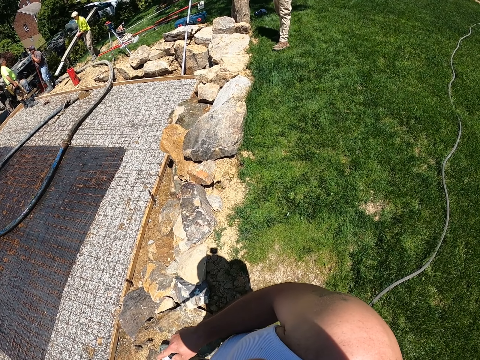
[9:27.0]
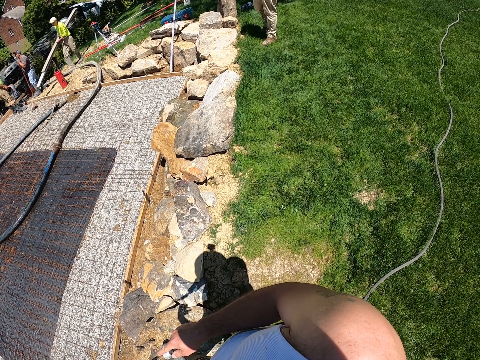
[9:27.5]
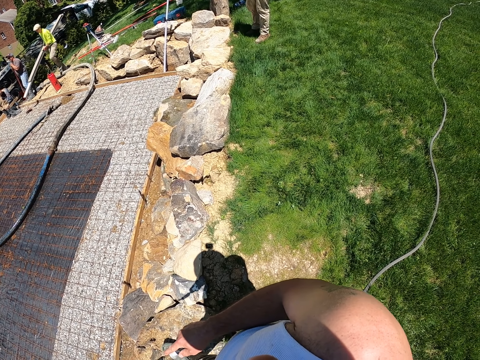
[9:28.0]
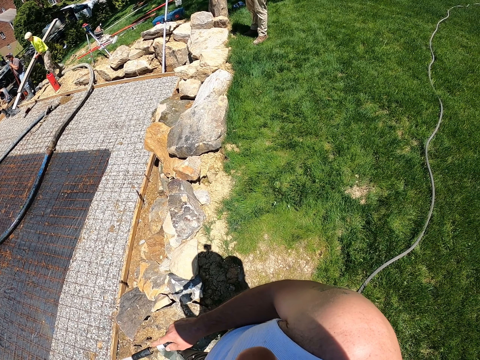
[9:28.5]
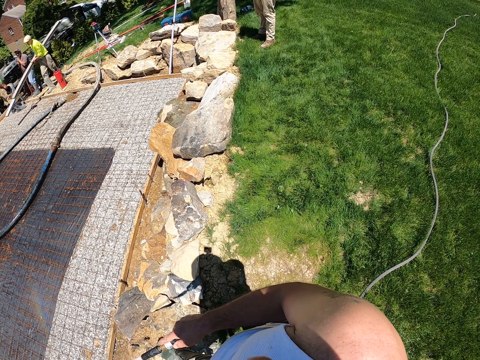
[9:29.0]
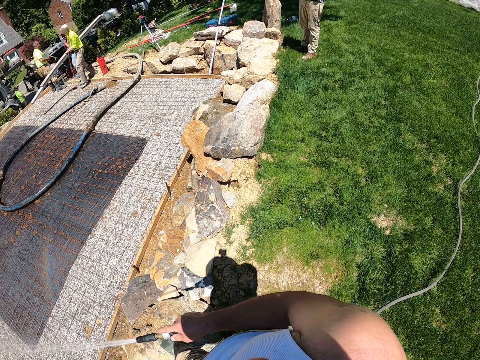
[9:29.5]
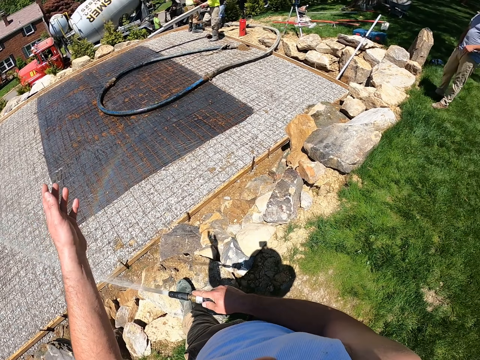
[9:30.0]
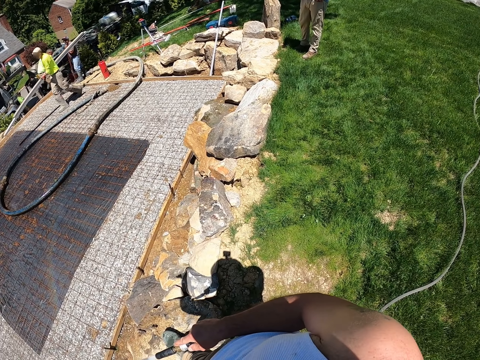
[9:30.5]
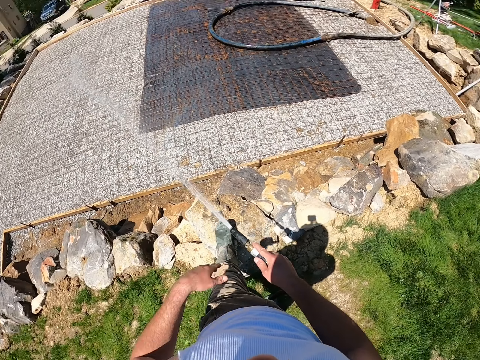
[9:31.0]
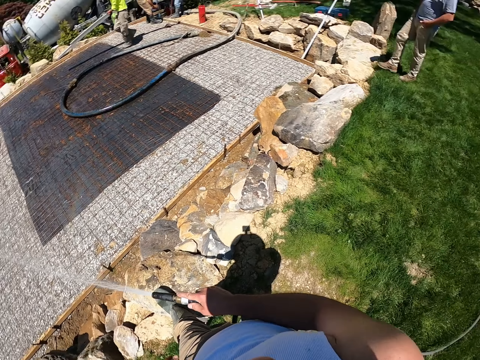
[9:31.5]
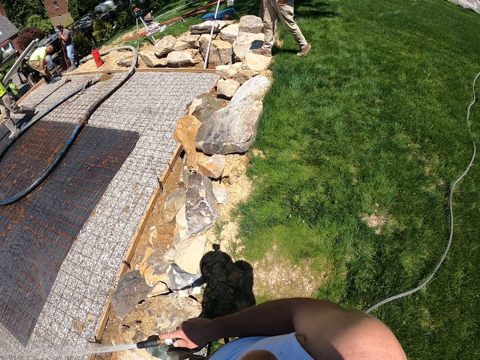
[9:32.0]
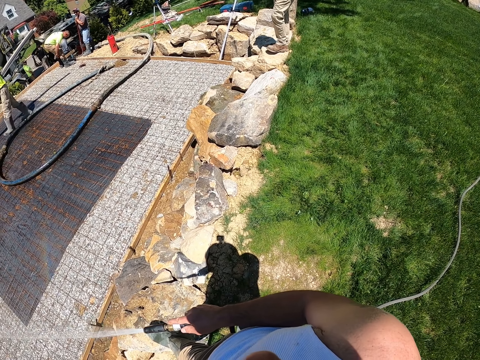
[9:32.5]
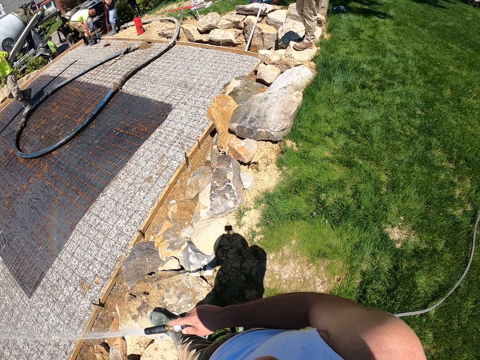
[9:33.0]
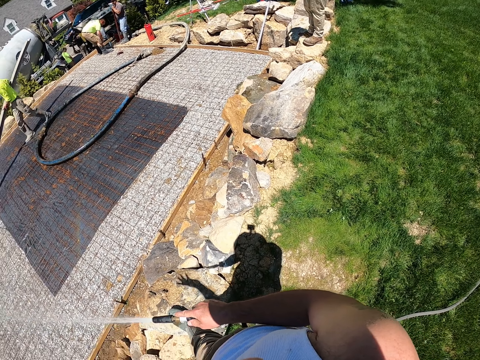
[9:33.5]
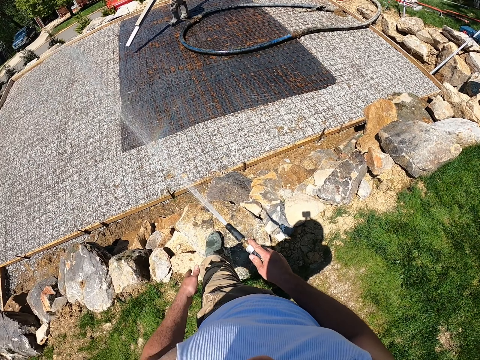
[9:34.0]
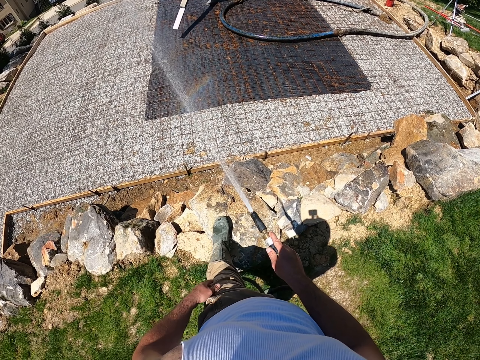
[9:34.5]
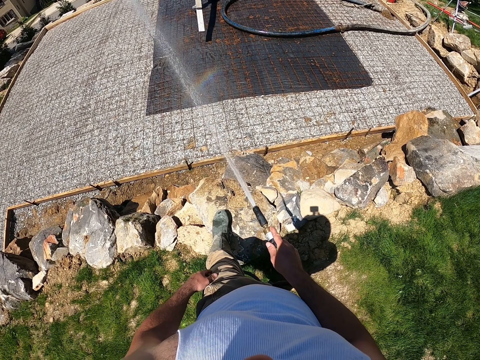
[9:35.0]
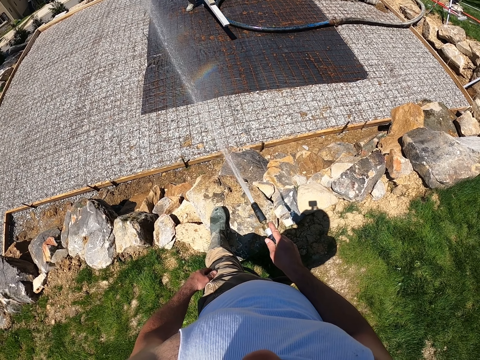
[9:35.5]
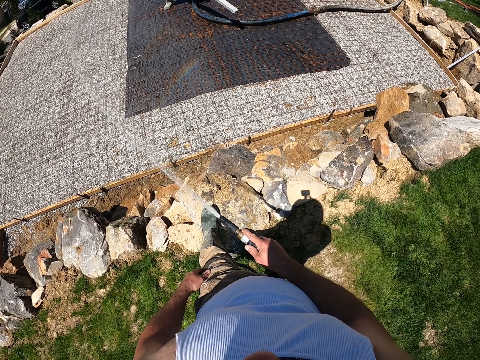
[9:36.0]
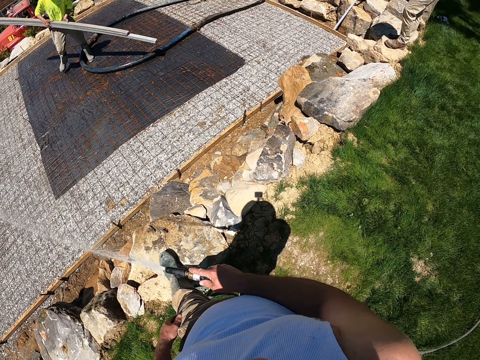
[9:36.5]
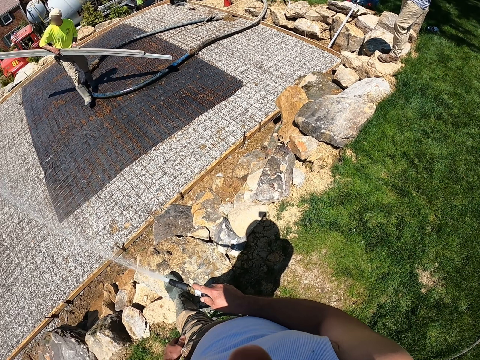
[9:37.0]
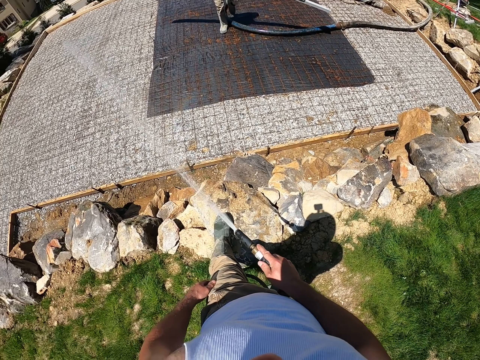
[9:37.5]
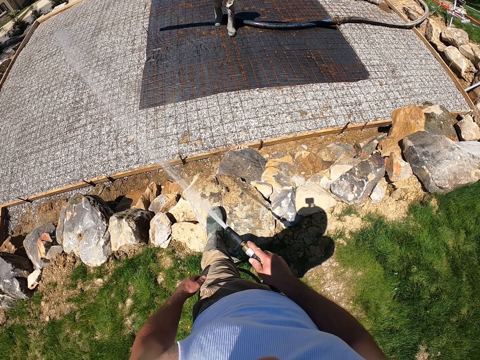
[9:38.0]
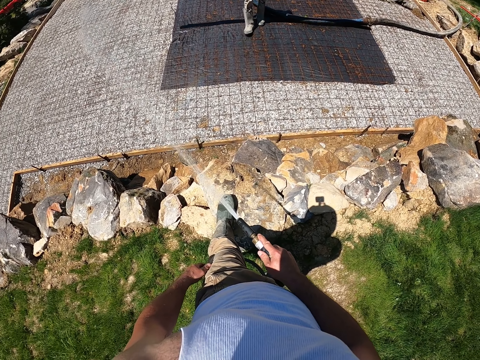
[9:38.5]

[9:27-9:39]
A man walks on the construction site holding metals. Another man walks forward. The camera wearer sprays water on the construction site.

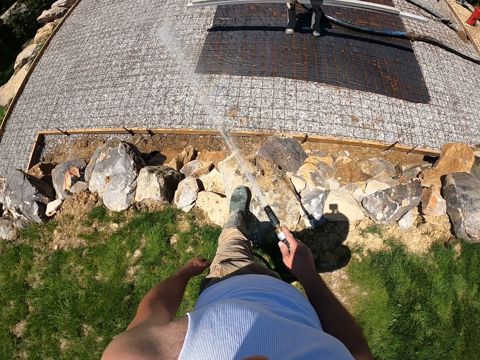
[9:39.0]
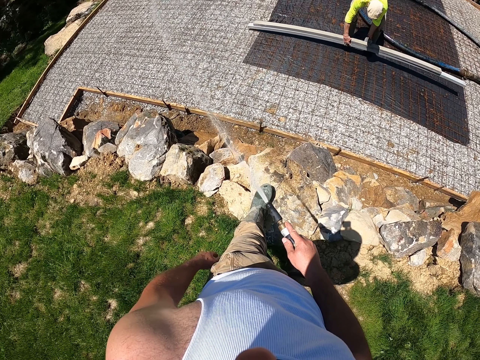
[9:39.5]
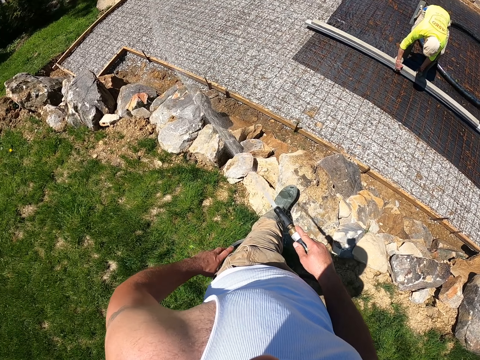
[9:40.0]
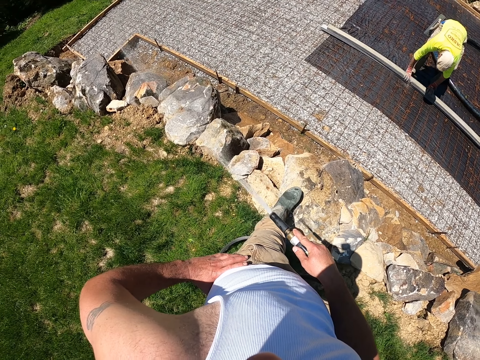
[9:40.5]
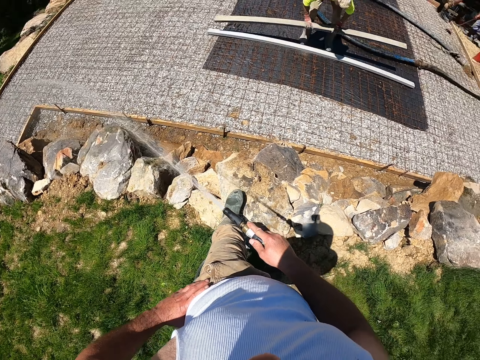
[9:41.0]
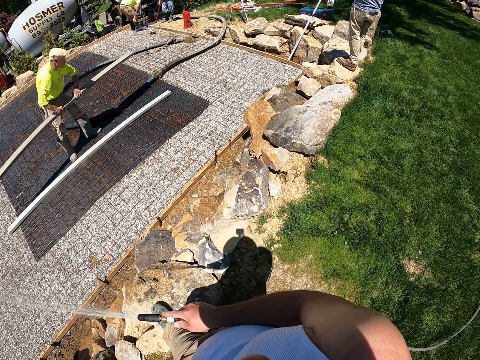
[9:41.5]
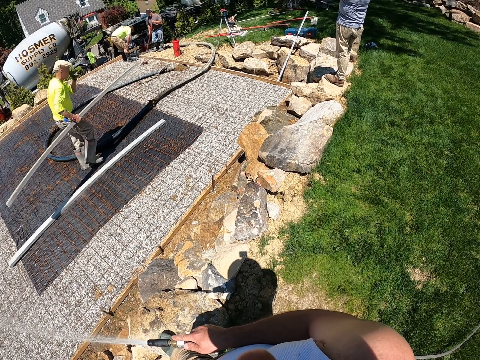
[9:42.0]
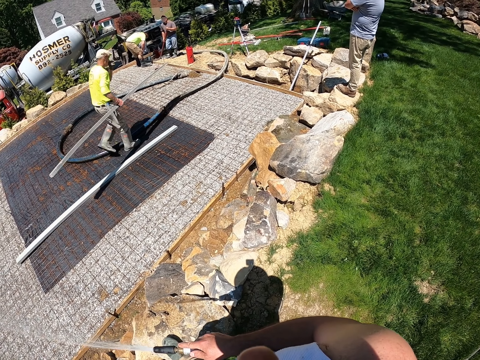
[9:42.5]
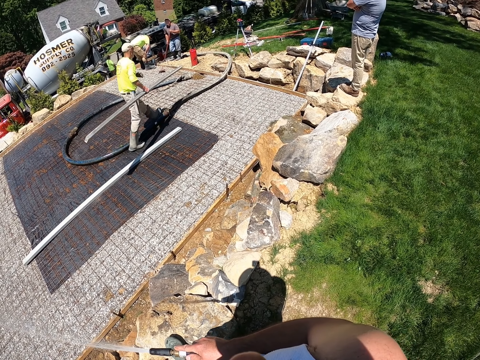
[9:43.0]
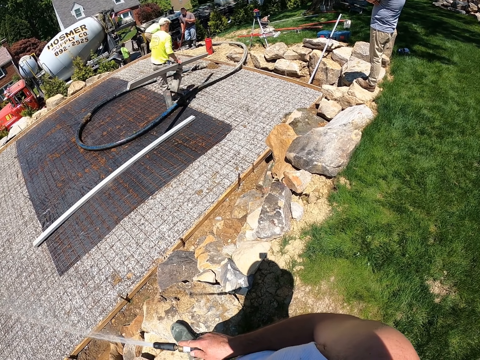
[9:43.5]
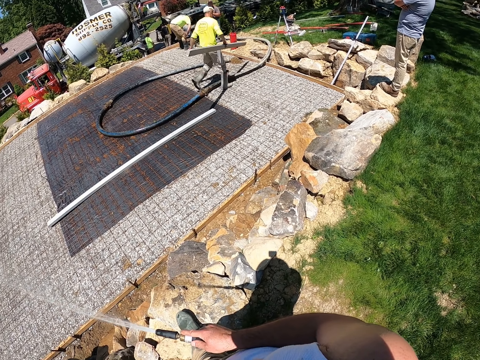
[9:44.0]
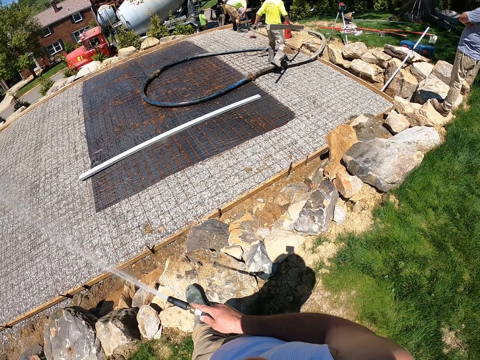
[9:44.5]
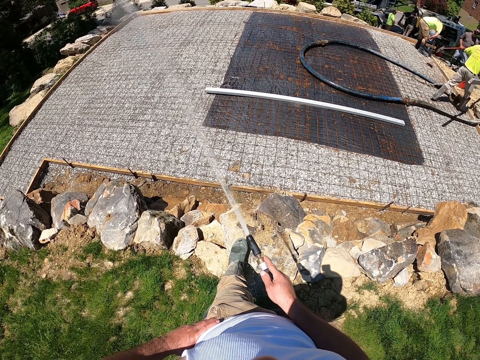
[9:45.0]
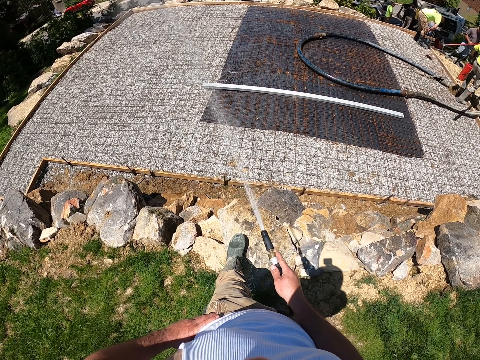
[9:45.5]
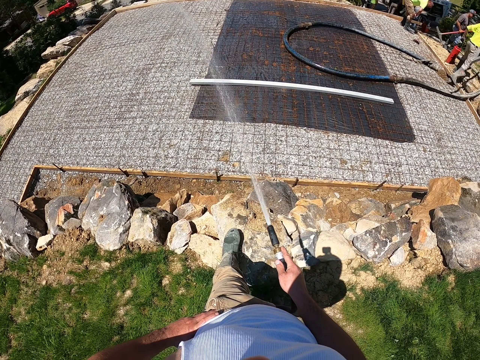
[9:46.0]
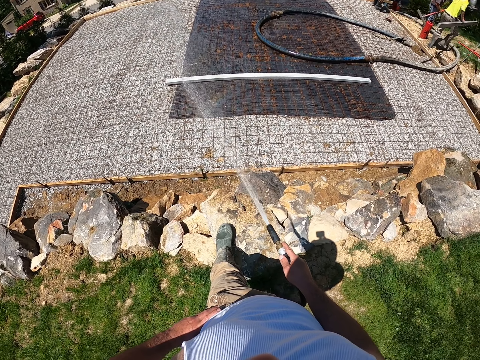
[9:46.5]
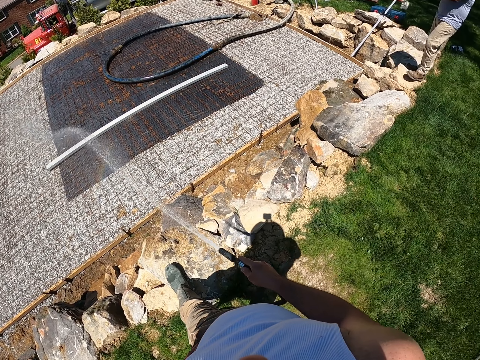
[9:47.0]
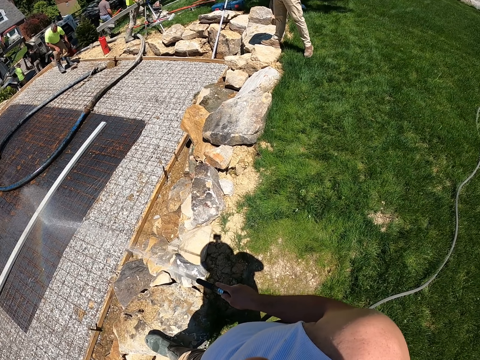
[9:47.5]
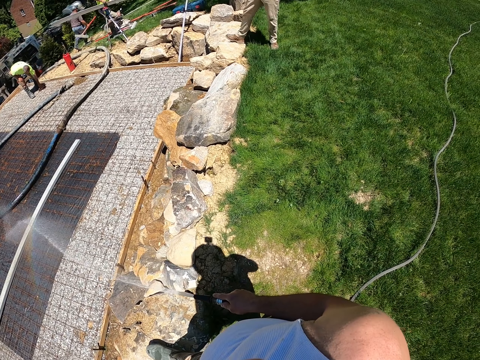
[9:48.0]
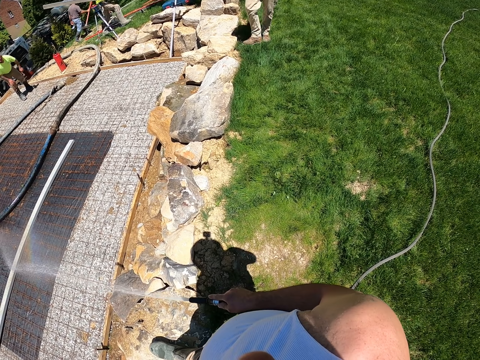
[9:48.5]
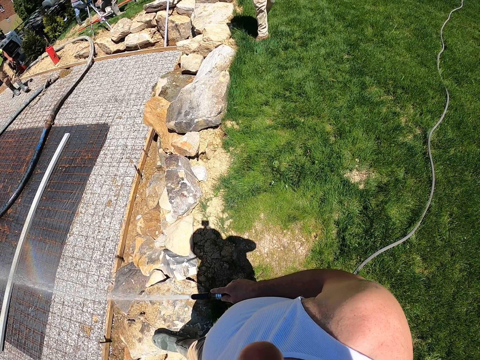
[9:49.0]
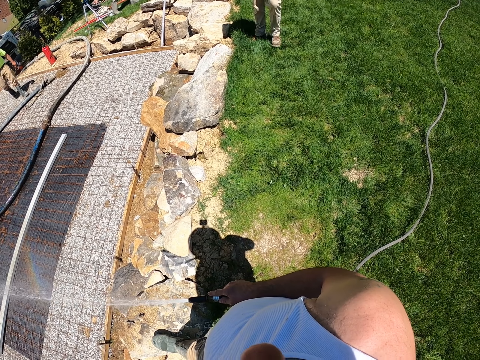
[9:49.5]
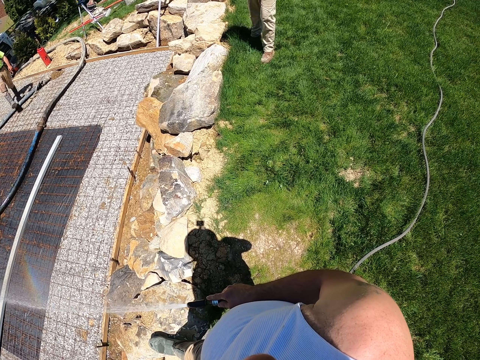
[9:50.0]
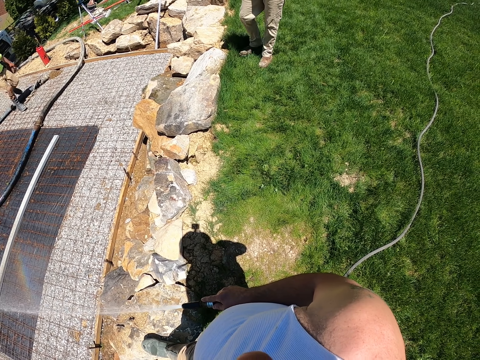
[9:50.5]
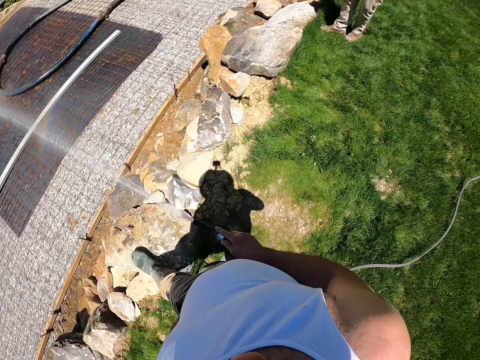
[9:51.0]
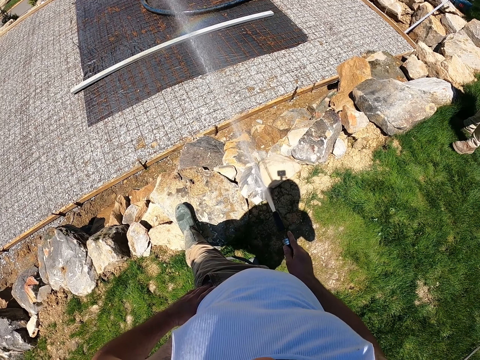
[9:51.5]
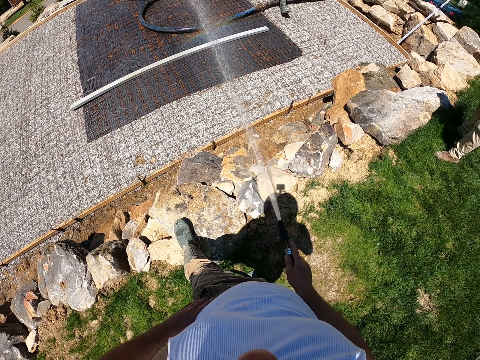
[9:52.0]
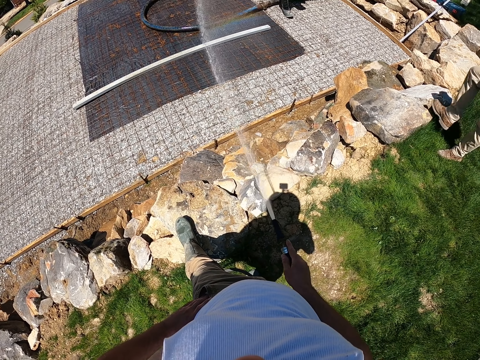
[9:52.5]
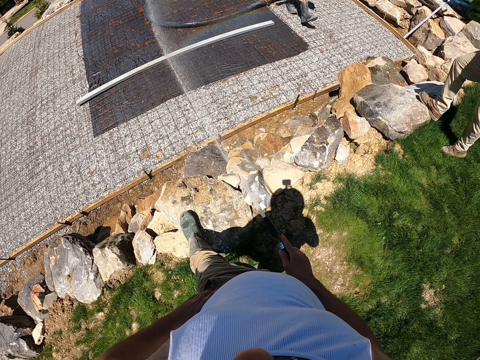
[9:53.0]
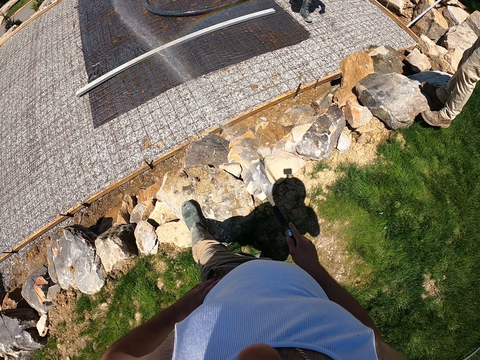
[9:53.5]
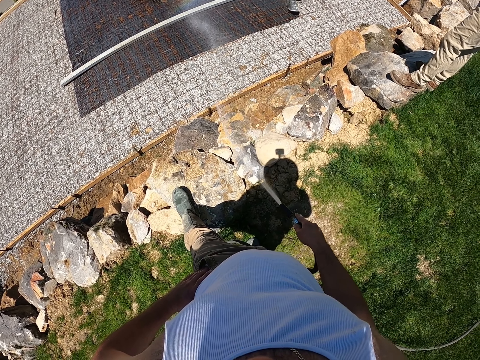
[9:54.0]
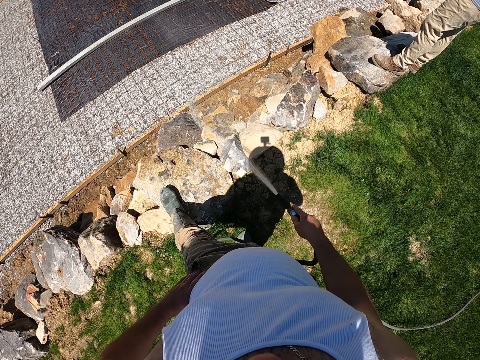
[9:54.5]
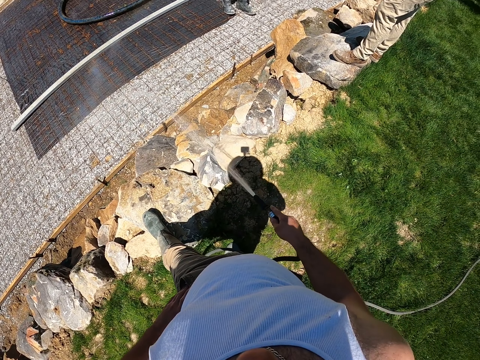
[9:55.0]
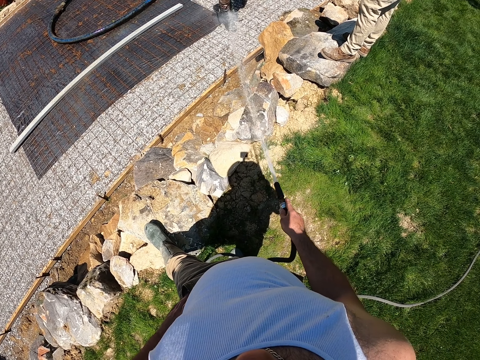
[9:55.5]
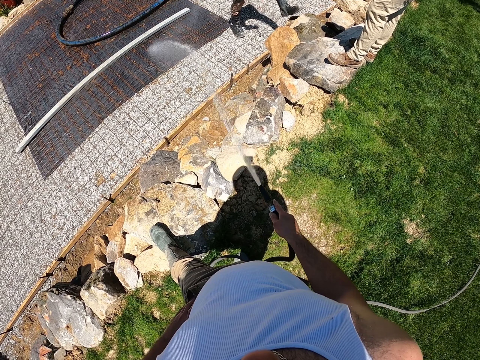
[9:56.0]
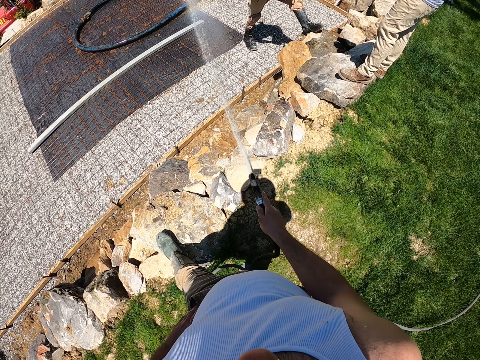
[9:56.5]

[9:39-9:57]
A man puts the metal down. The man walks on the construction site holding a metal. The camera wearer sprays water on the construction site. Another man walks holding a concrete tool. Another man walks forward. Another man walks forward. The camera wearer sprays water on the construction site.
